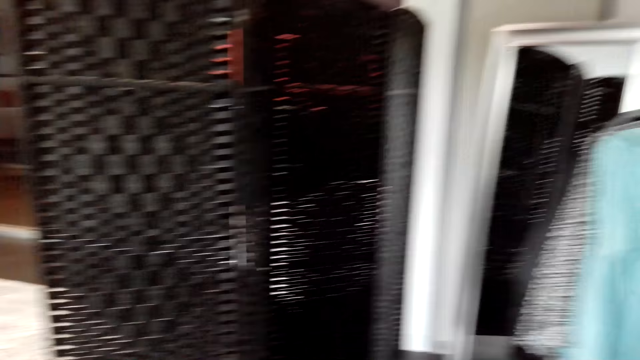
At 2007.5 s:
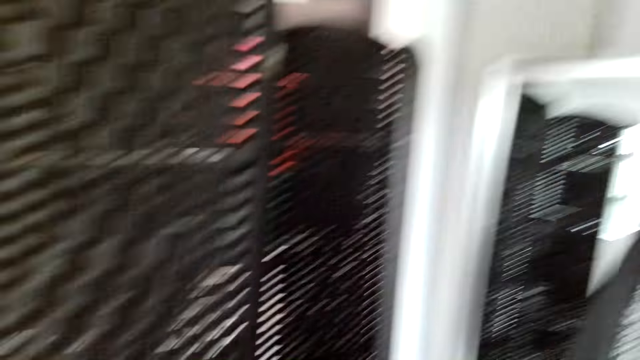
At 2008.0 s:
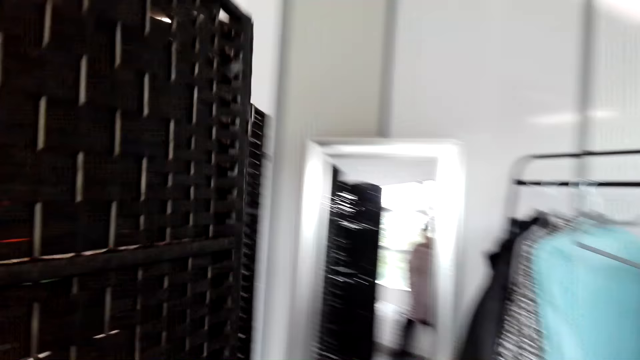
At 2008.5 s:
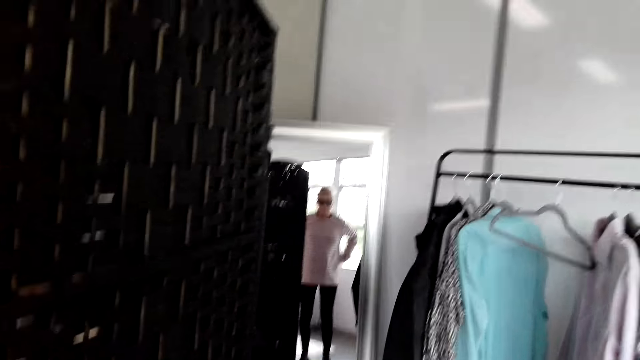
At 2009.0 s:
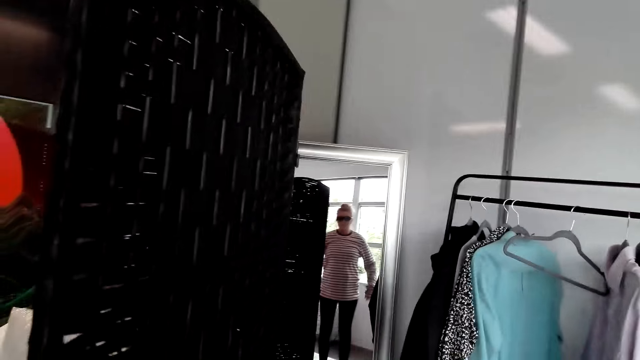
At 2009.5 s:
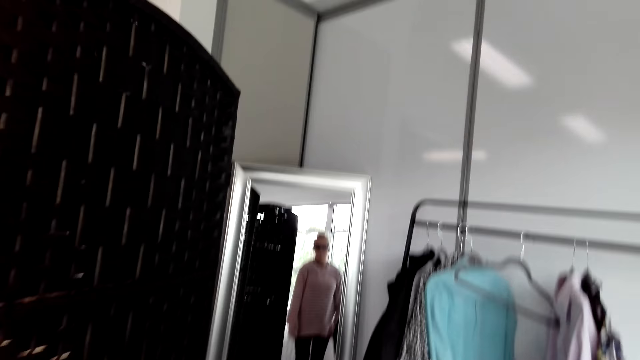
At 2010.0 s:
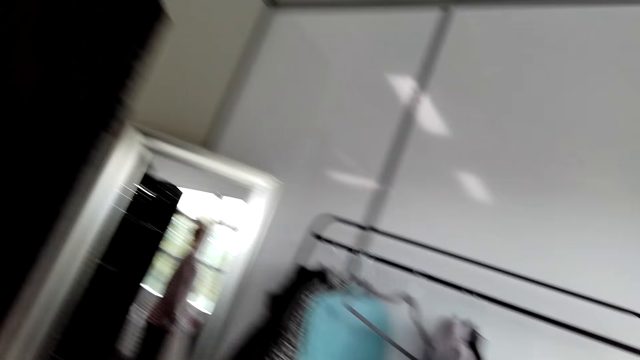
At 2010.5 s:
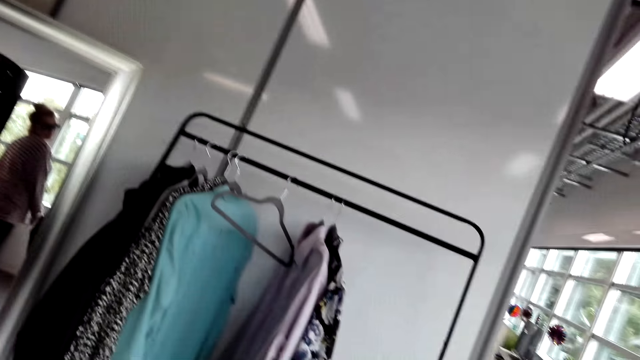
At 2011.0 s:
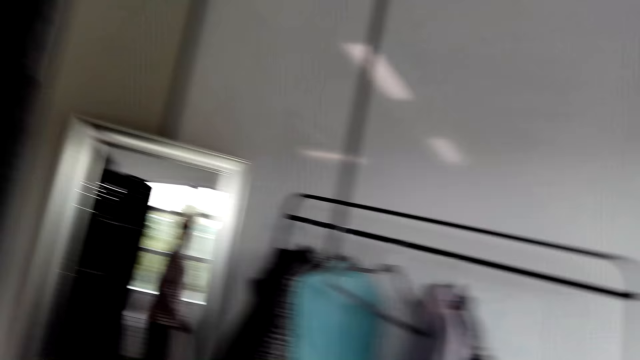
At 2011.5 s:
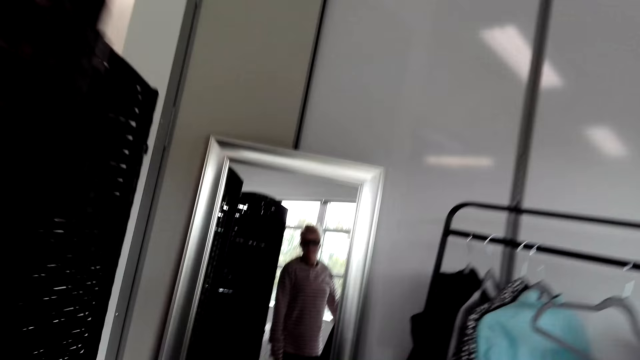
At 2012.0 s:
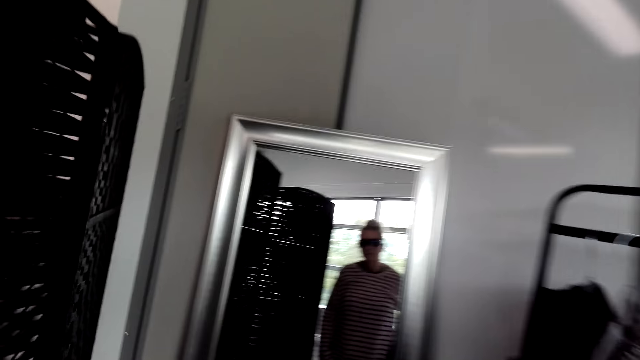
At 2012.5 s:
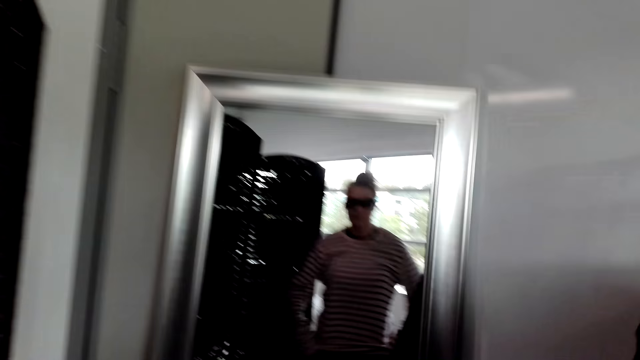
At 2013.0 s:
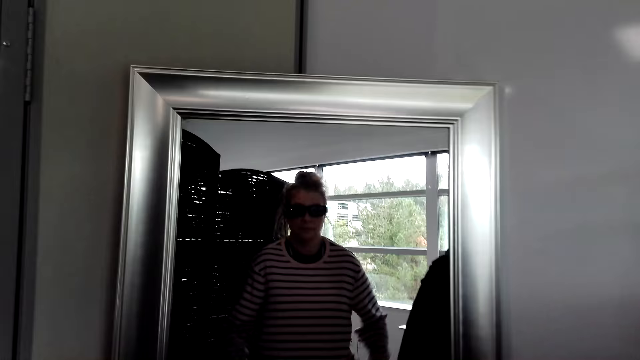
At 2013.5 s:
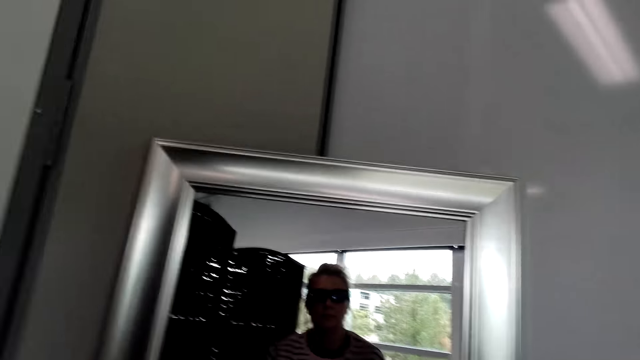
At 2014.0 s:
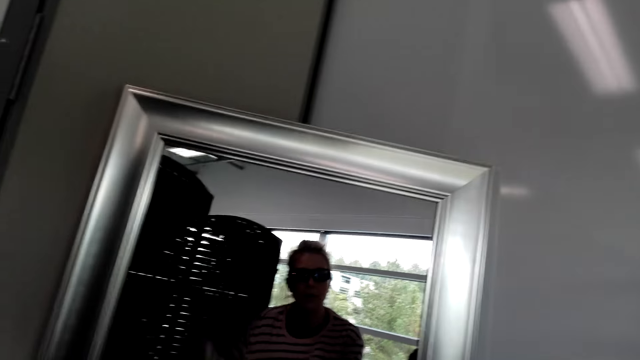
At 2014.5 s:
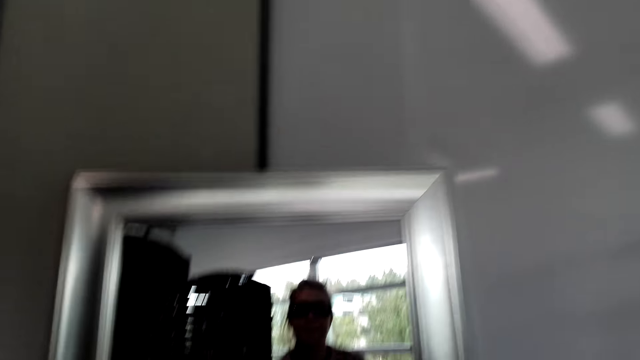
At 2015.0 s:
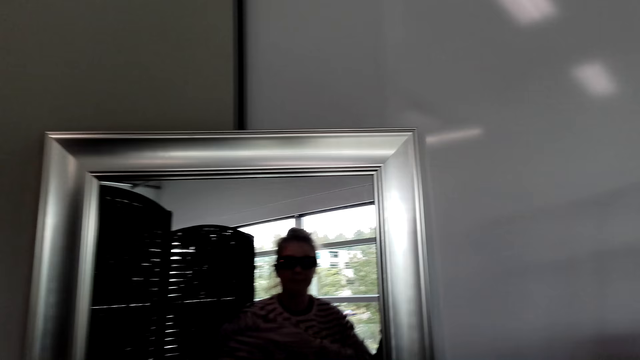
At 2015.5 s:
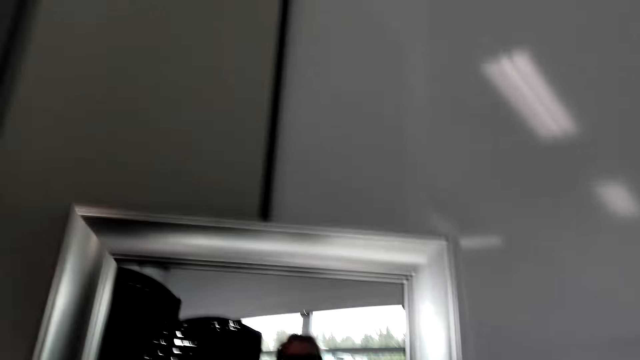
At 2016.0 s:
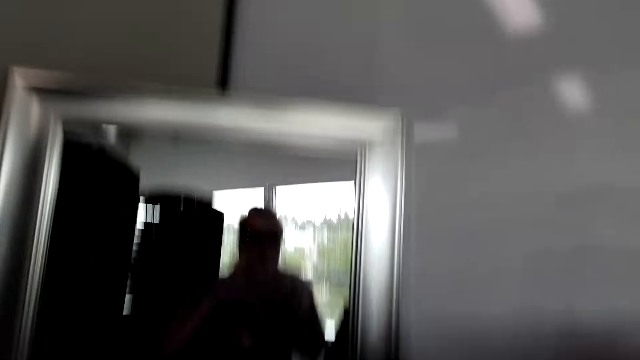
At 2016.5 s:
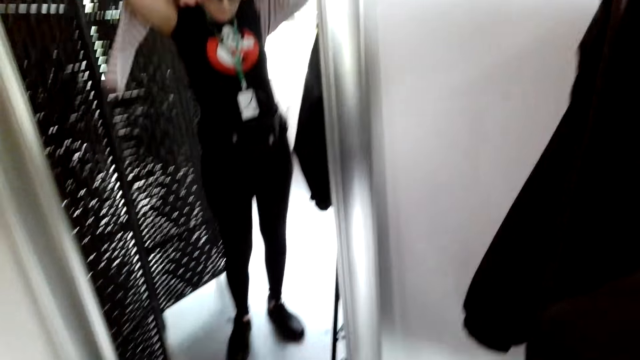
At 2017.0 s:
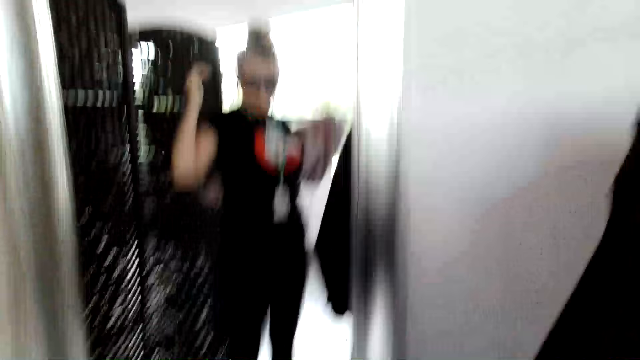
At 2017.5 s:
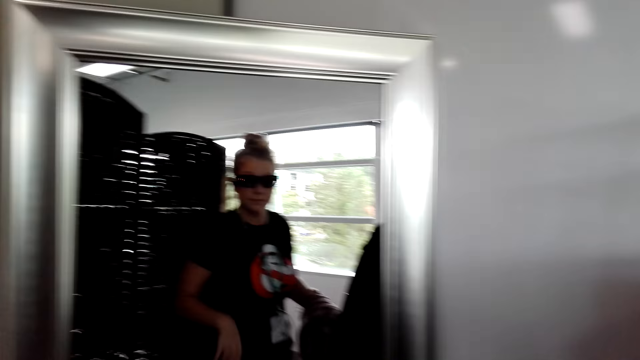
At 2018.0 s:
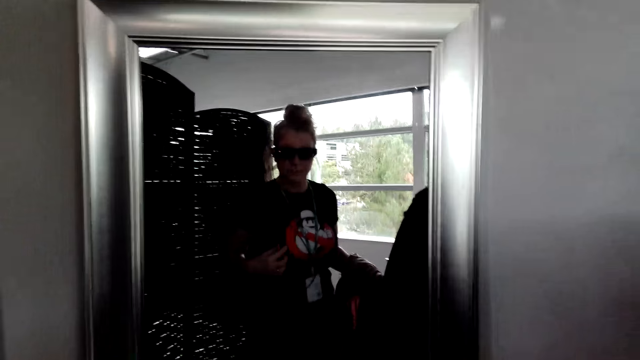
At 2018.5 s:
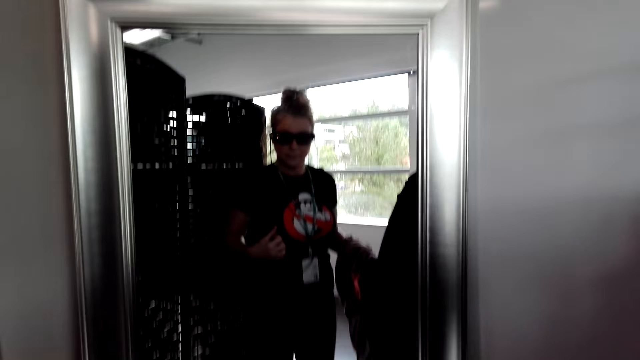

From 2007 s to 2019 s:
The camera wearer looks at herself in the mirror. She turns around the room. She removes the cloth.

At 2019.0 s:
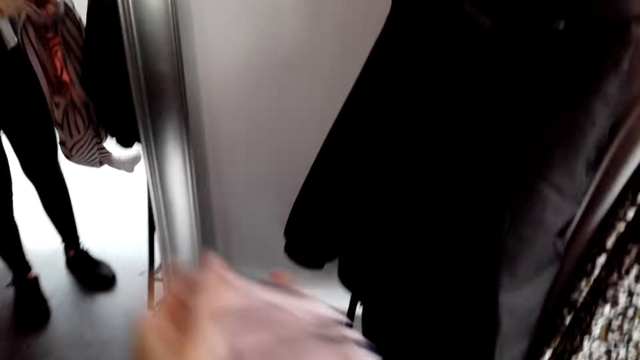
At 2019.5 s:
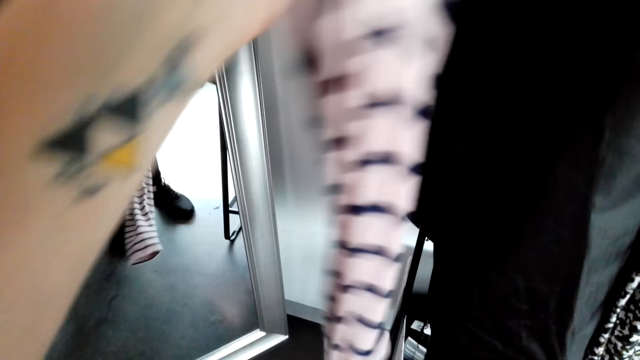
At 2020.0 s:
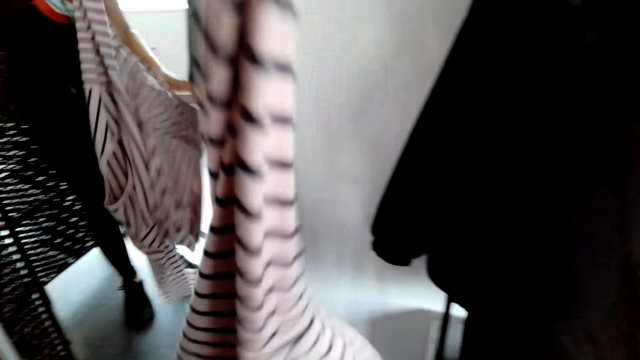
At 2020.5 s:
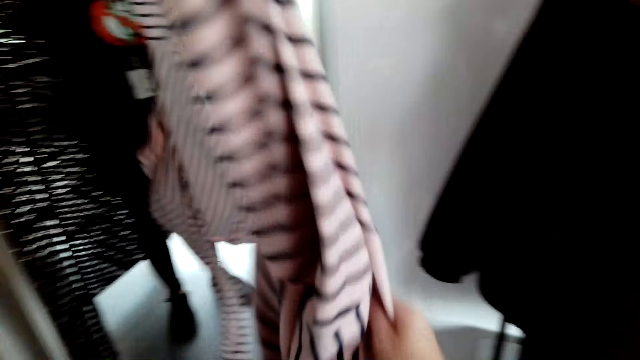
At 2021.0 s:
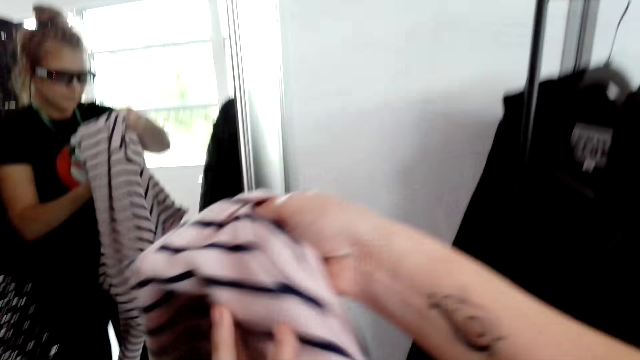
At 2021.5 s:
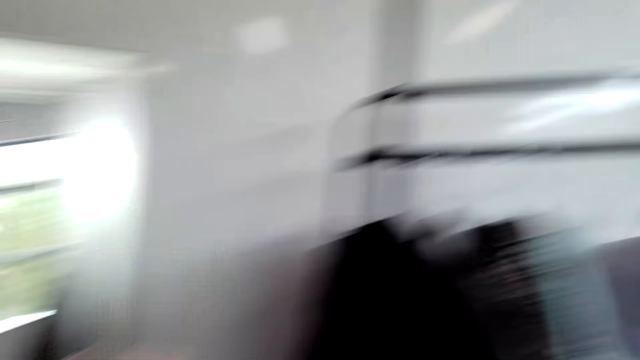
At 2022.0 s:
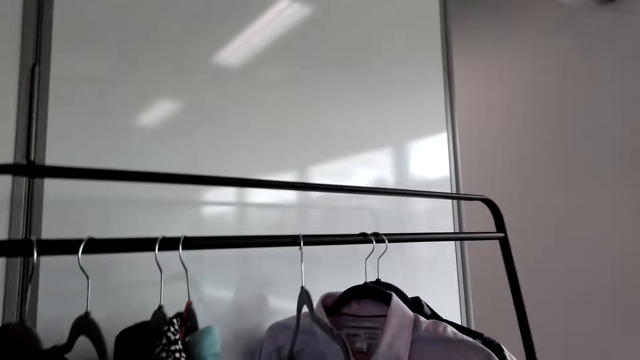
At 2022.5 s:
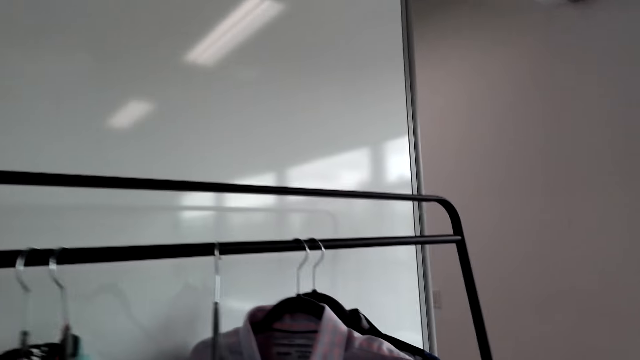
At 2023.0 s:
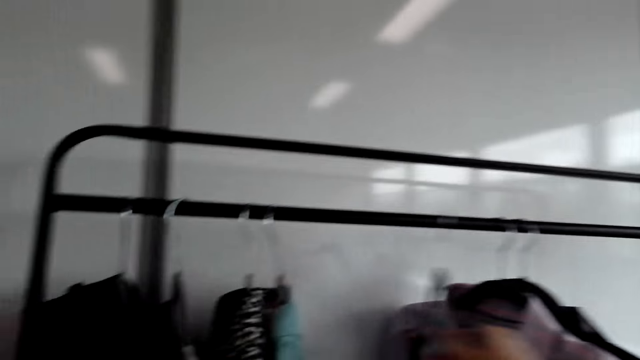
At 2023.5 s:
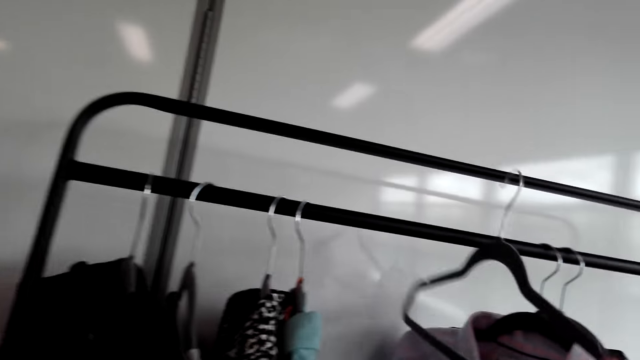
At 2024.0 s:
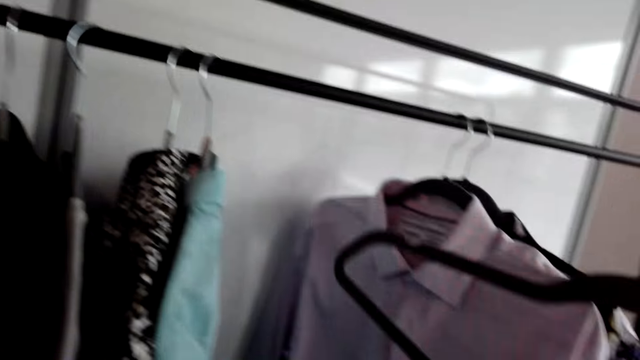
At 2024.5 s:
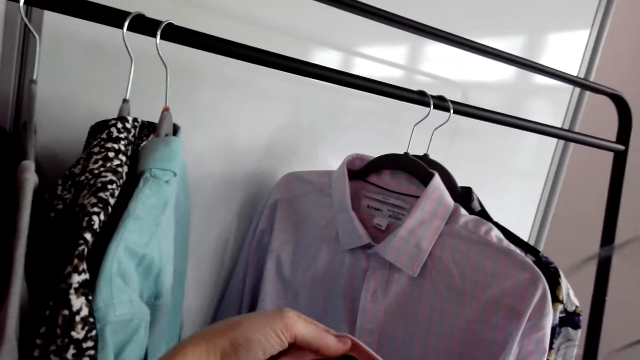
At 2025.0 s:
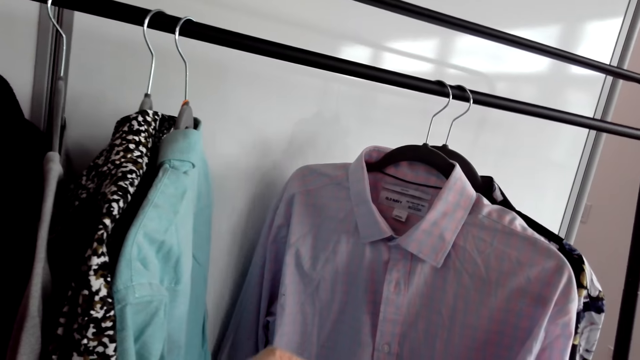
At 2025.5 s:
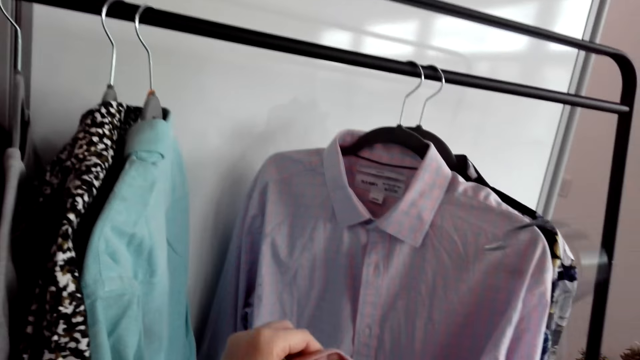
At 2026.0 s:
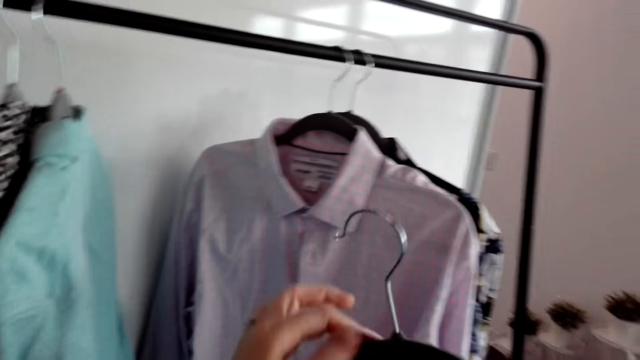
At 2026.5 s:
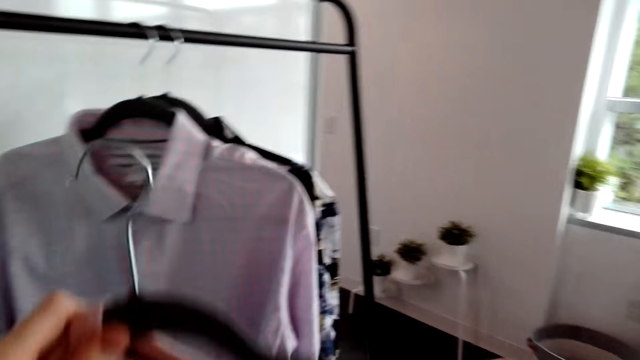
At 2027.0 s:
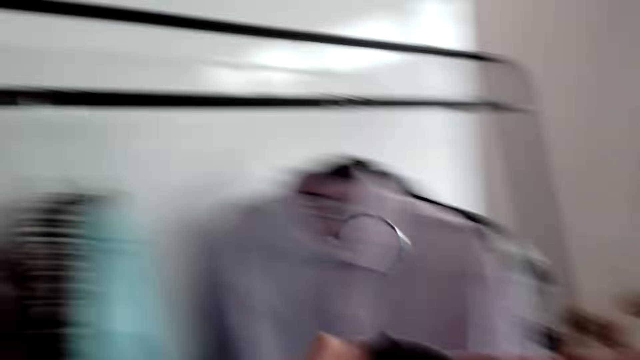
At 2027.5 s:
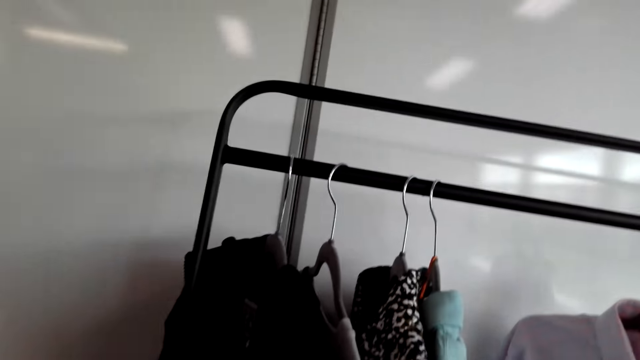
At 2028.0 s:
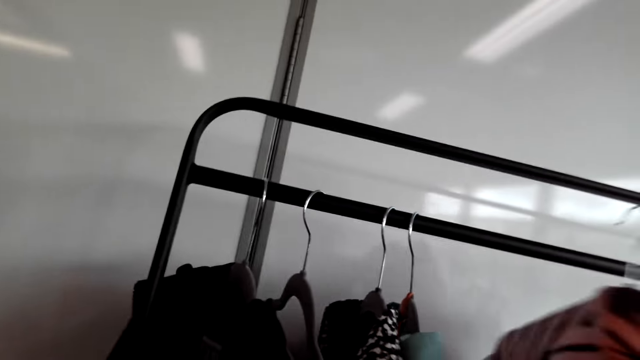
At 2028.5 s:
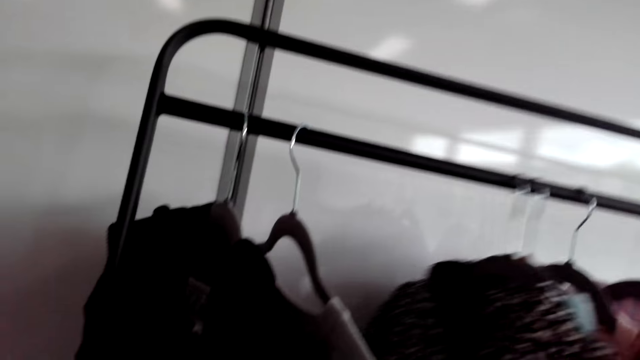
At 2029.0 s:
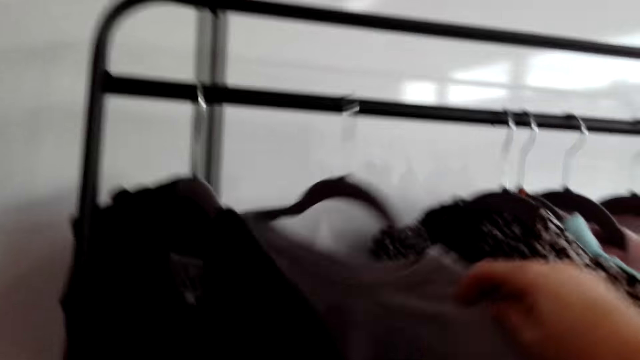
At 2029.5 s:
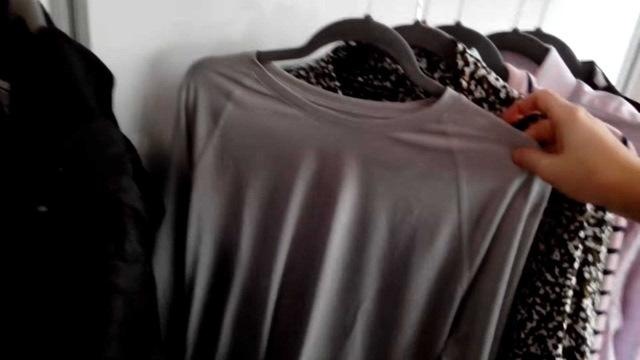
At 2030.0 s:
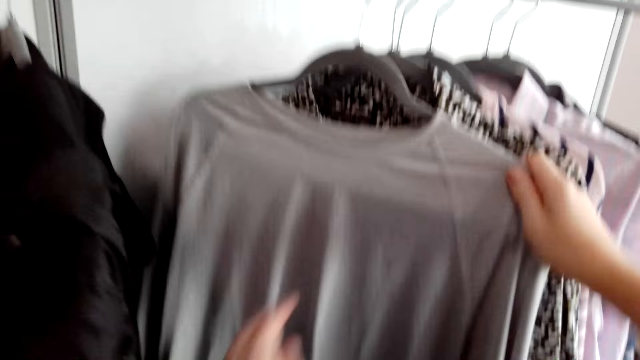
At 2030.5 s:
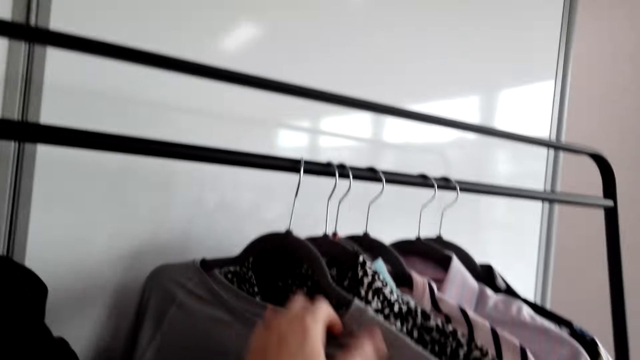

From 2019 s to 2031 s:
The camera wearer picks up a hanger. They put the cloth or shirt on the hanger. They hang the shirt on the hanger and push the shirt on the hanger.
